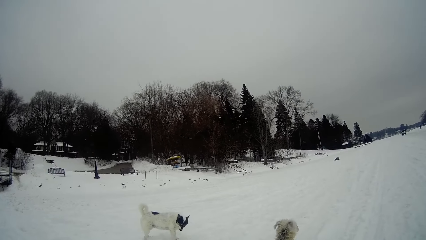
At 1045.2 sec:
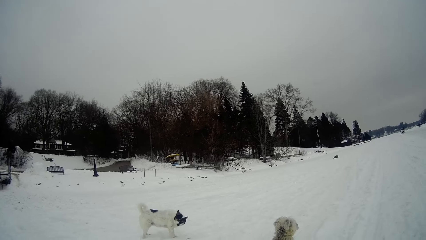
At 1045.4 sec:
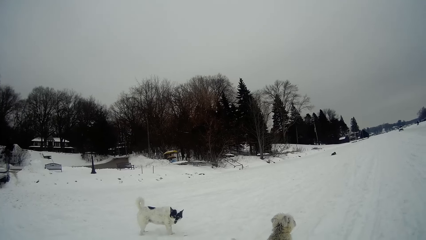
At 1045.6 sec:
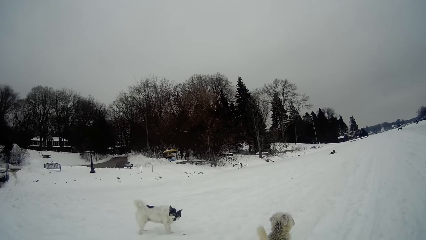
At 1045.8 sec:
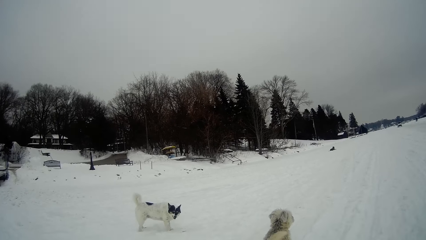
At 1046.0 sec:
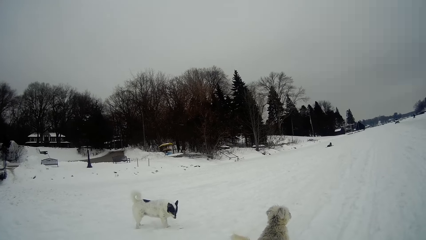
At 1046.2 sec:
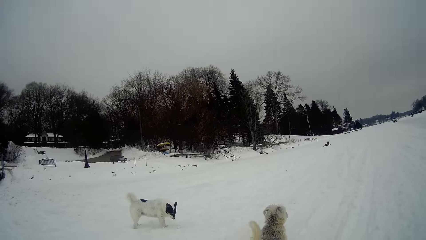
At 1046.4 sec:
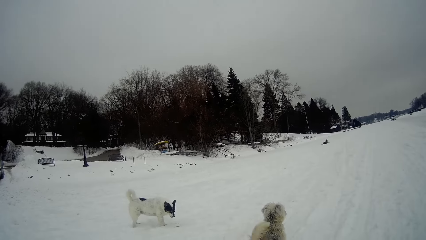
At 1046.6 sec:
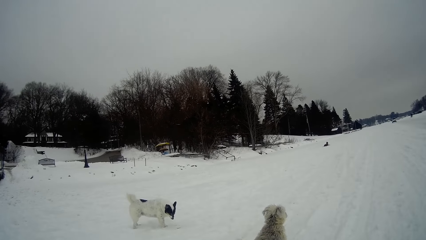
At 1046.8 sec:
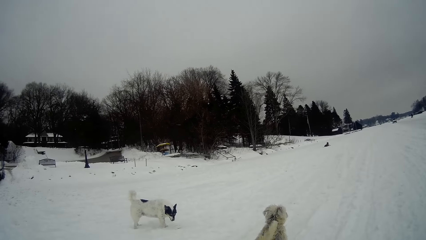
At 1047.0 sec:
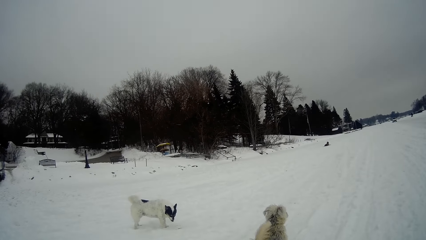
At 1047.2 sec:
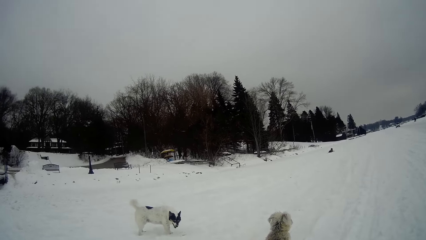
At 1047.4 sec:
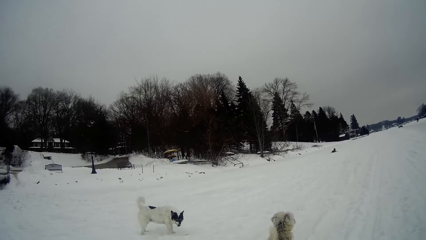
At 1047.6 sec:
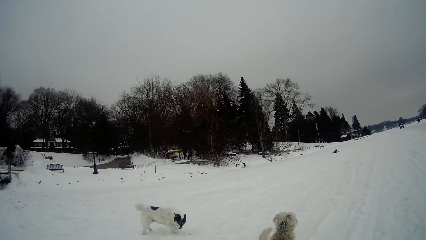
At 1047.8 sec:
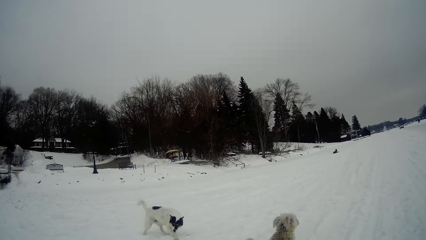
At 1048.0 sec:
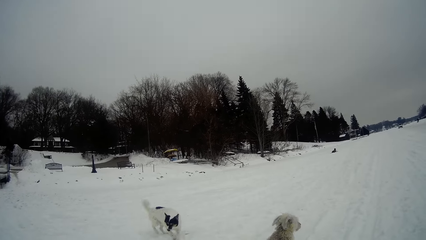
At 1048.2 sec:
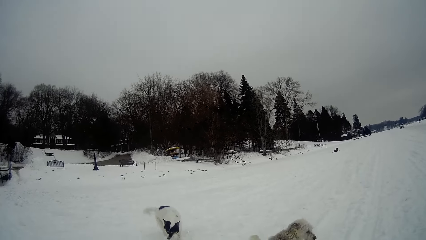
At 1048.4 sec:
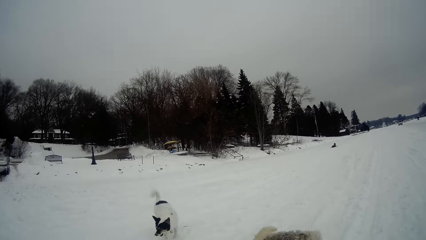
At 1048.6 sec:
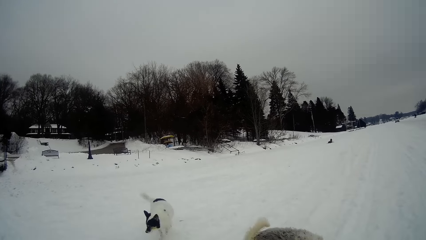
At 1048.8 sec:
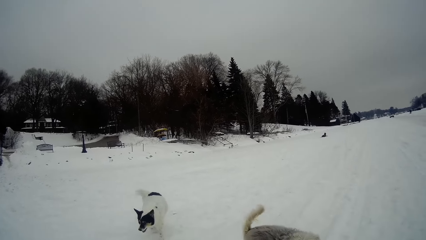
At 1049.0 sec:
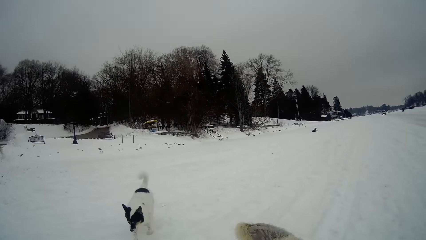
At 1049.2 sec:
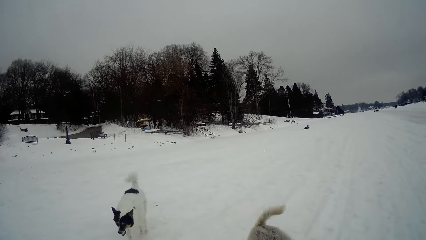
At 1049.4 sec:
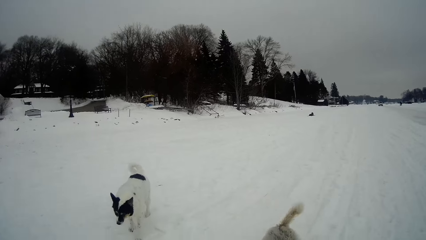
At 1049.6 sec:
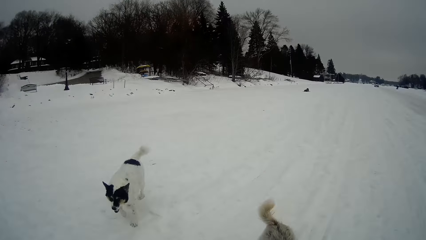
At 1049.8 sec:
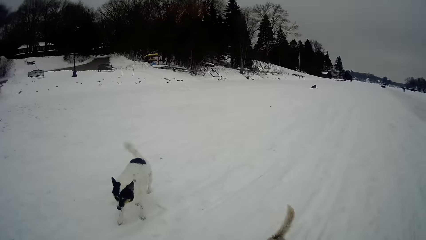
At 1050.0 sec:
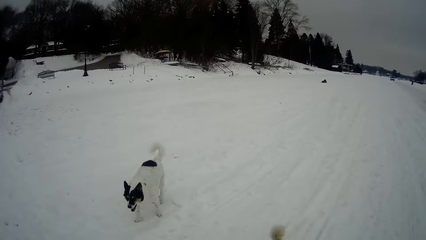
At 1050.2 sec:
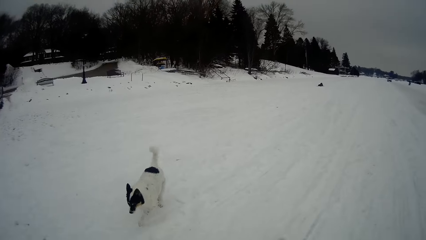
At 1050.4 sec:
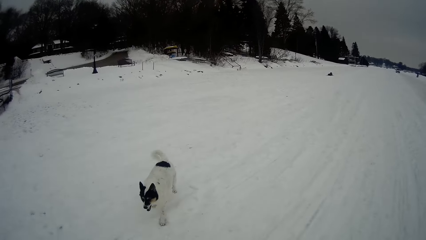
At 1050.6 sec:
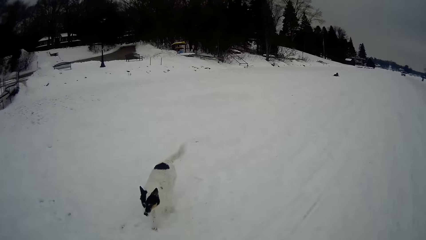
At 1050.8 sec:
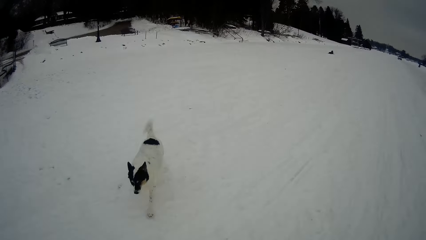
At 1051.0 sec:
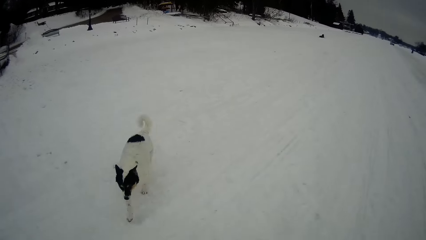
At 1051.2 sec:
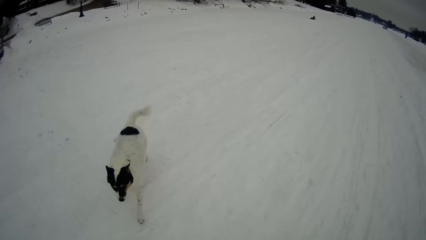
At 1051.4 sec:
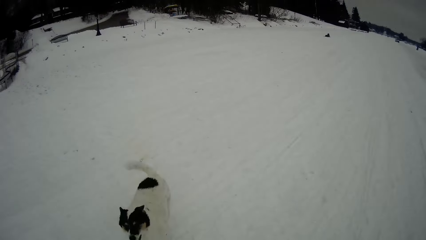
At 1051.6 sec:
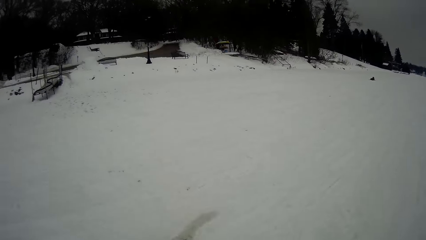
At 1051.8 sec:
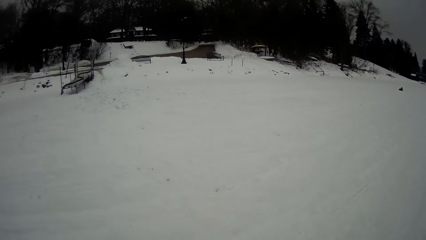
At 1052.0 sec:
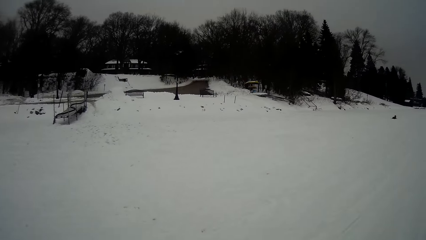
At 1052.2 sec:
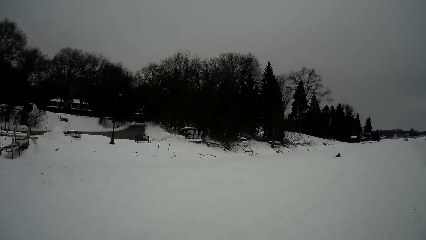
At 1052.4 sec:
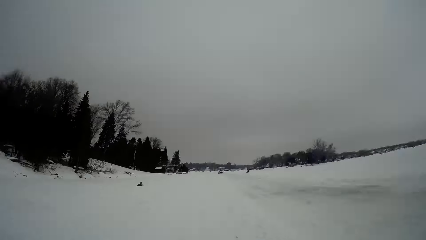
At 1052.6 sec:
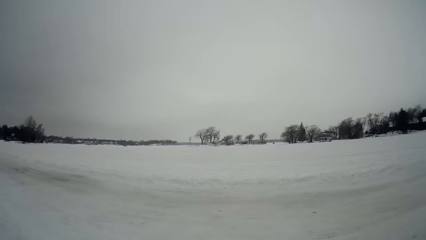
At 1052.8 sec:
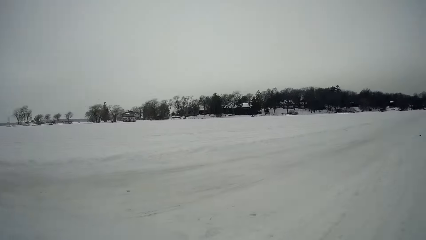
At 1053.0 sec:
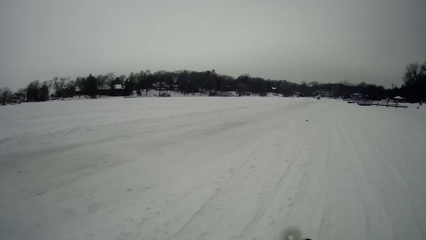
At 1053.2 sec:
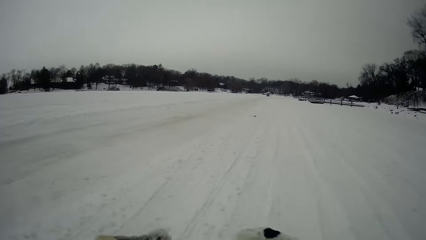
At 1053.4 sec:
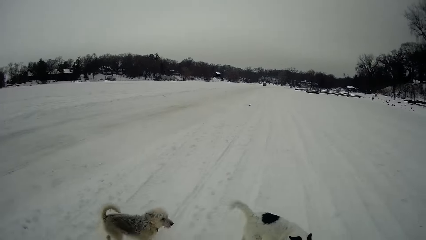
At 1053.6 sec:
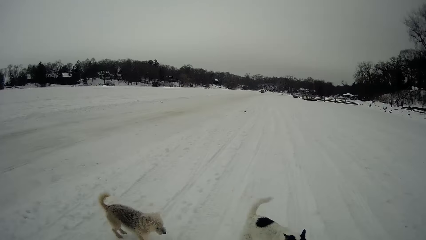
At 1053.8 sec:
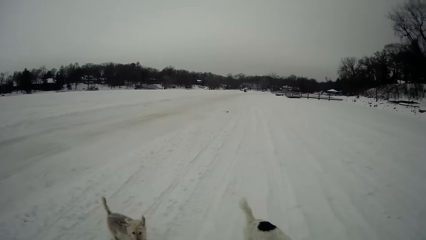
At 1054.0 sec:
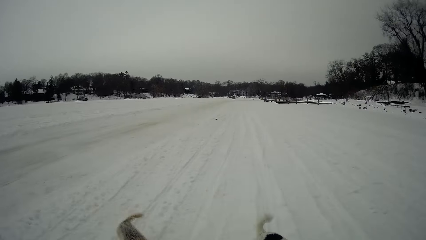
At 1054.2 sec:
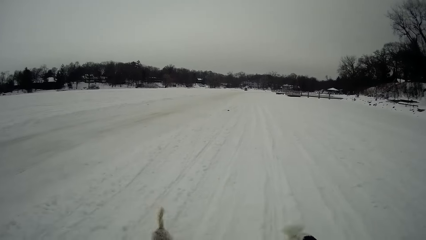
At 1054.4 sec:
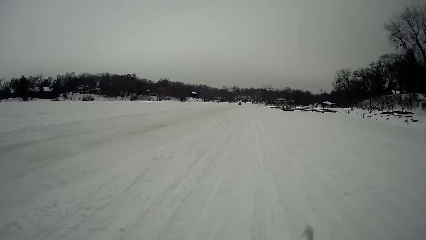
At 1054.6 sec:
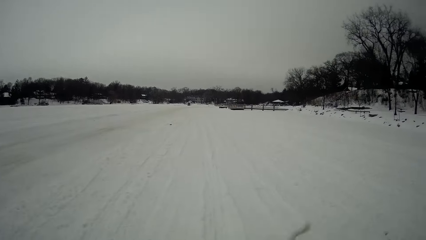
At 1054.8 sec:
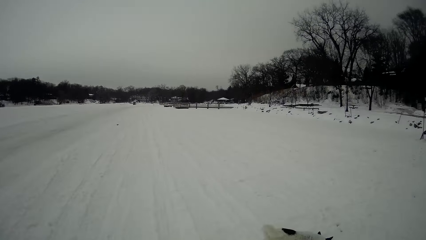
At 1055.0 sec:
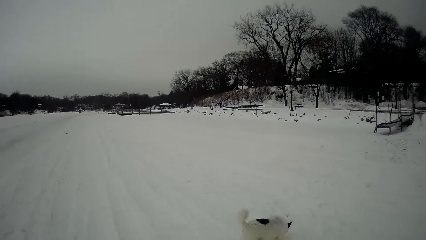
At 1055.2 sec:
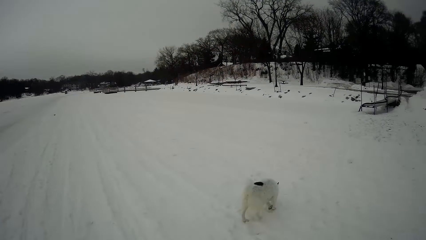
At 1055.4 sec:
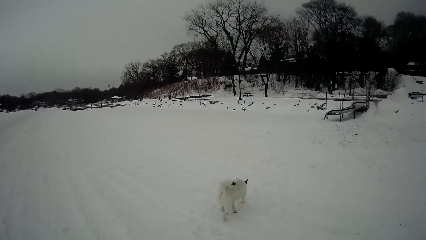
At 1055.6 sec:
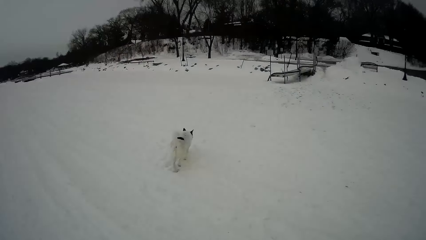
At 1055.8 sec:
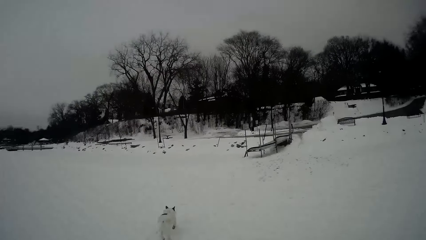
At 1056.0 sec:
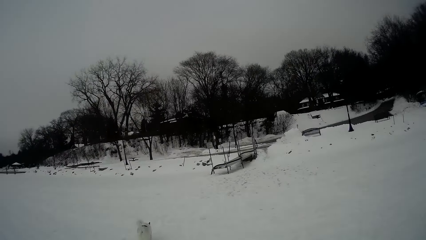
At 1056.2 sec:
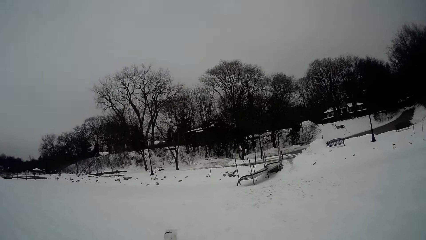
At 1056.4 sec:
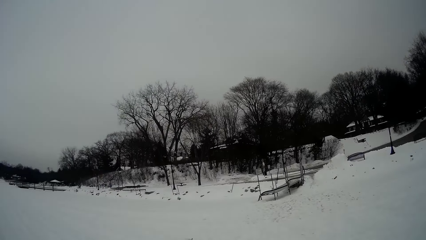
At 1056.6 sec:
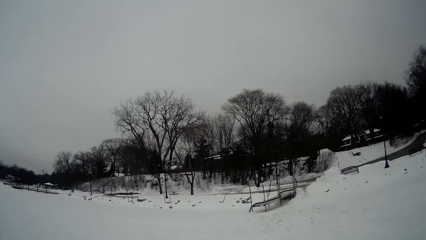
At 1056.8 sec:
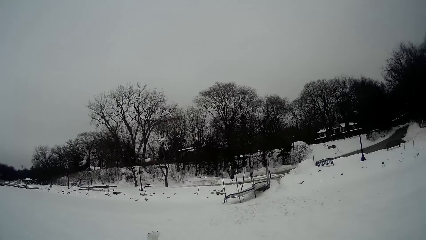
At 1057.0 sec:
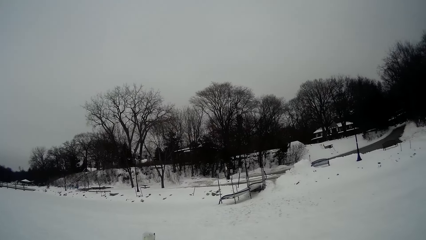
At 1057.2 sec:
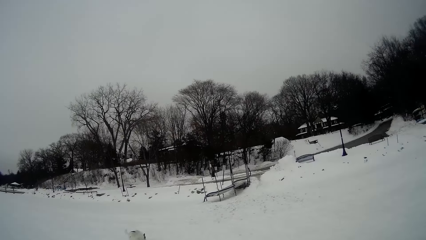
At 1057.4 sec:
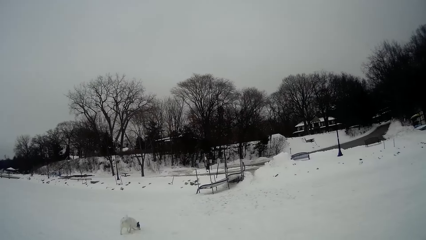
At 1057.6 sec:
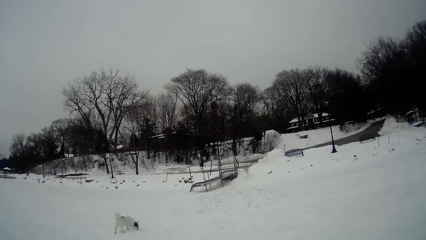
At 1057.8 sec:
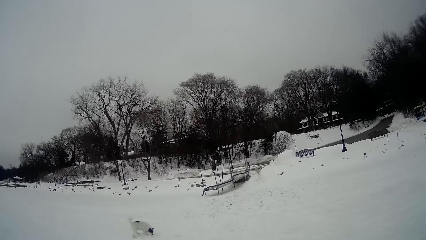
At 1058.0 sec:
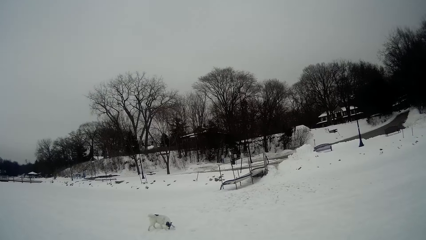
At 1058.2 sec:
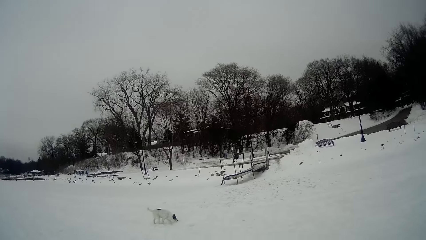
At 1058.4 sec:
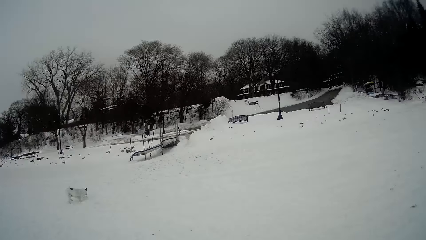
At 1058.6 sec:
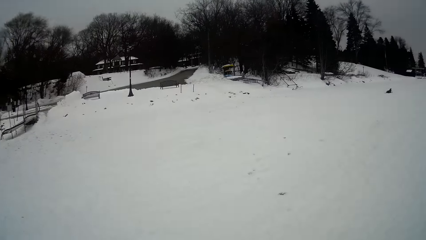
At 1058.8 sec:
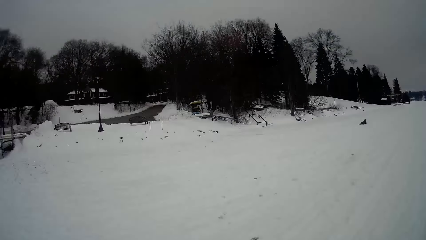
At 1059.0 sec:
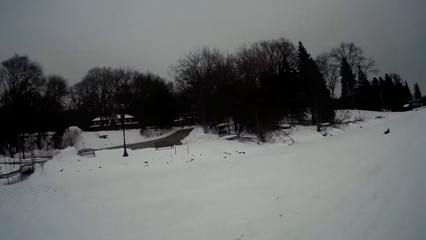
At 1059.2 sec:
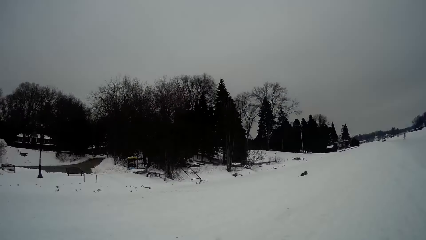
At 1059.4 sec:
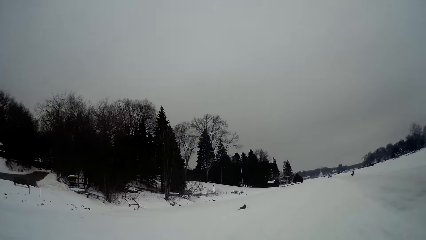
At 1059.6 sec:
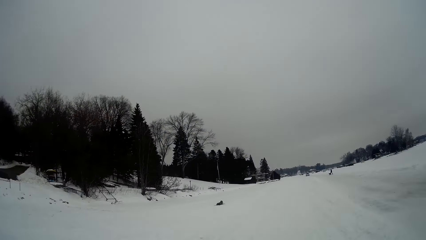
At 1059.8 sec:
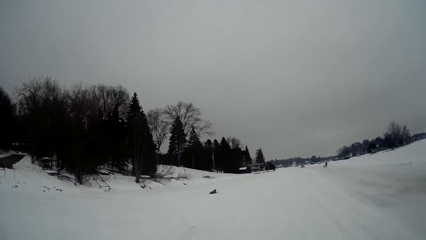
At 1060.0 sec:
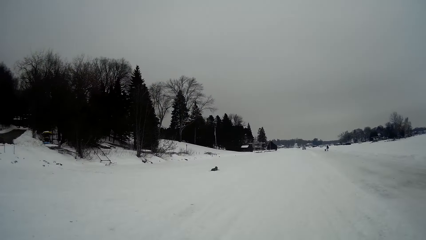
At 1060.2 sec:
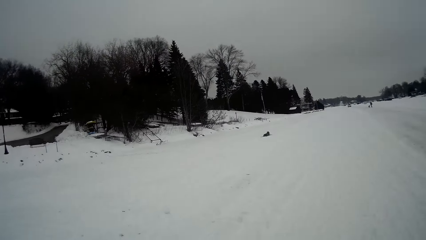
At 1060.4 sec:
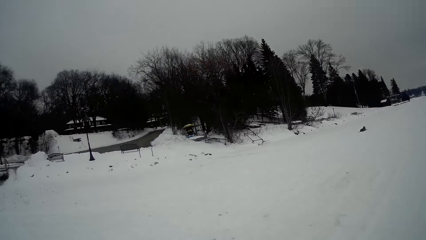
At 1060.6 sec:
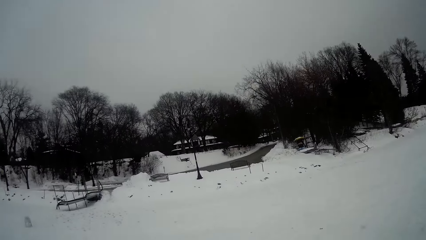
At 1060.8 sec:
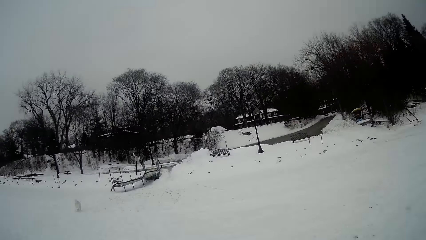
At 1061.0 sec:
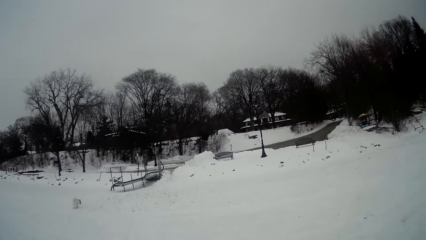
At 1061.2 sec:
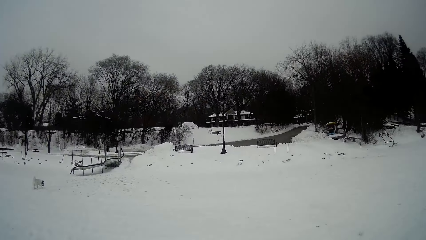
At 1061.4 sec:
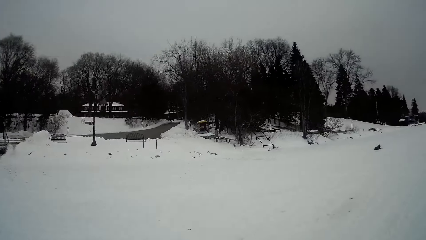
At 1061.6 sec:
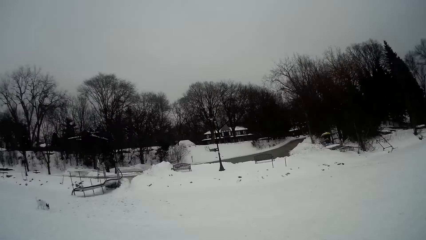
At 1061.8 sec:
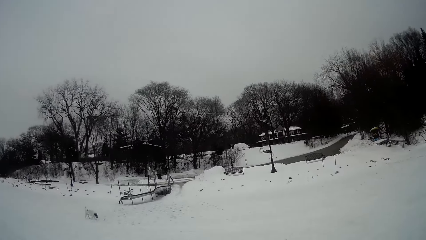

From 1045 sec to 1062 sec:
The camera wearer stops. They walk around.
